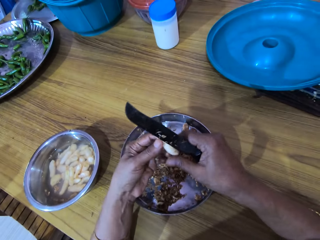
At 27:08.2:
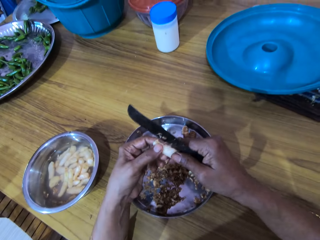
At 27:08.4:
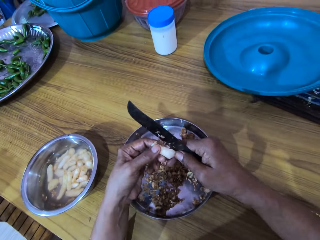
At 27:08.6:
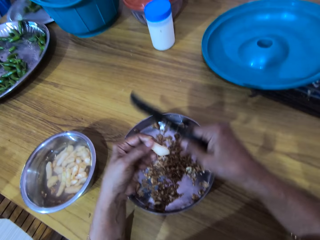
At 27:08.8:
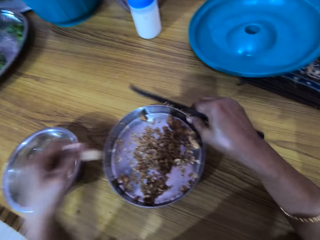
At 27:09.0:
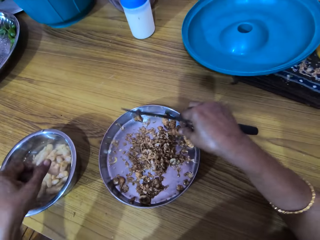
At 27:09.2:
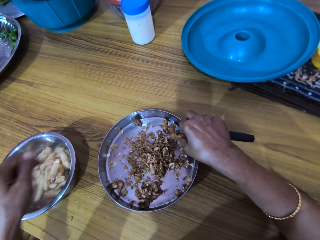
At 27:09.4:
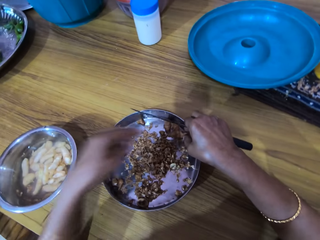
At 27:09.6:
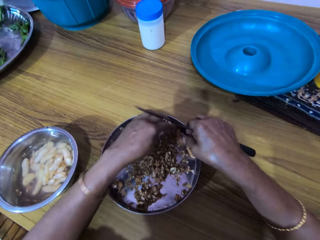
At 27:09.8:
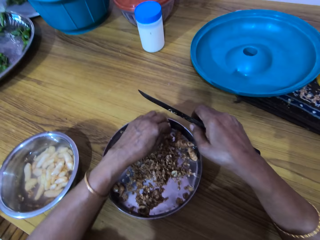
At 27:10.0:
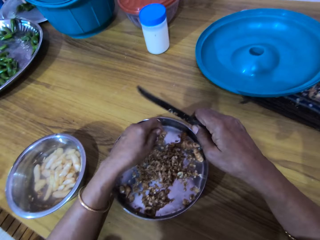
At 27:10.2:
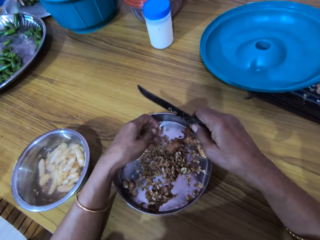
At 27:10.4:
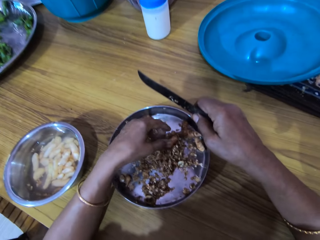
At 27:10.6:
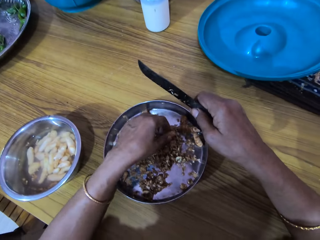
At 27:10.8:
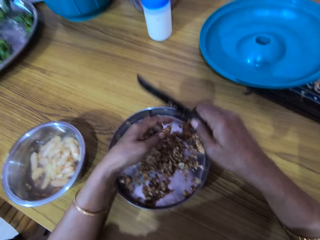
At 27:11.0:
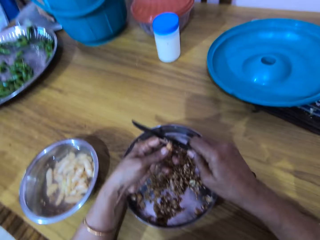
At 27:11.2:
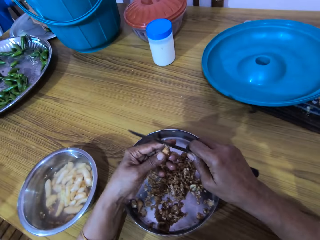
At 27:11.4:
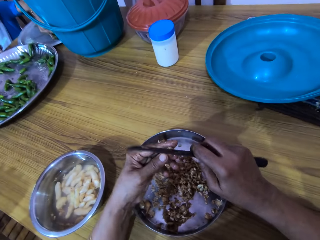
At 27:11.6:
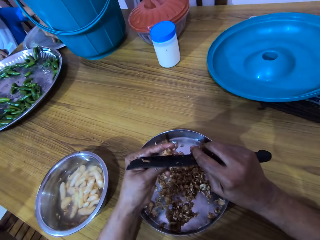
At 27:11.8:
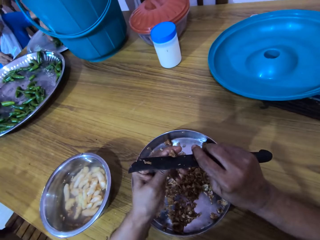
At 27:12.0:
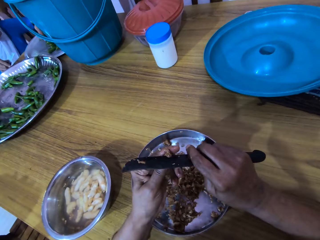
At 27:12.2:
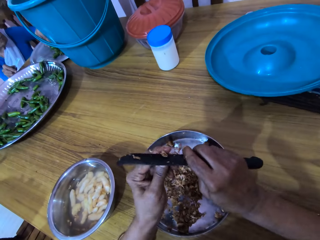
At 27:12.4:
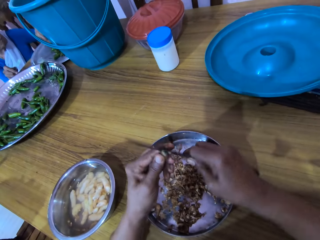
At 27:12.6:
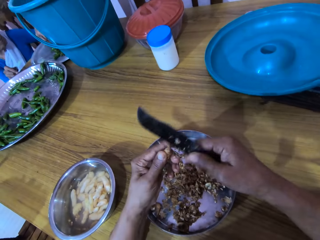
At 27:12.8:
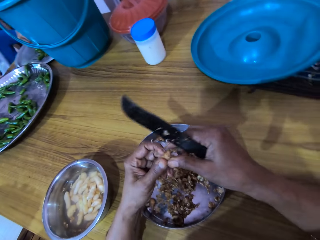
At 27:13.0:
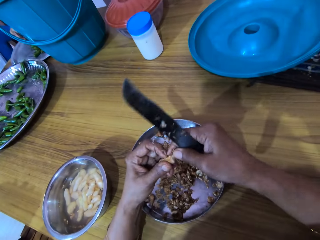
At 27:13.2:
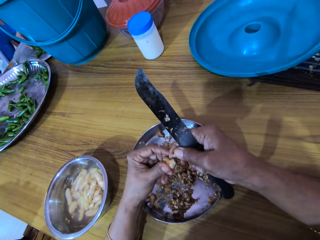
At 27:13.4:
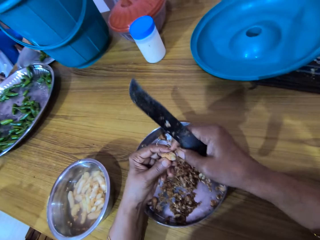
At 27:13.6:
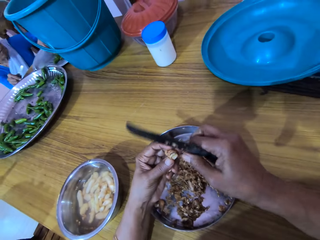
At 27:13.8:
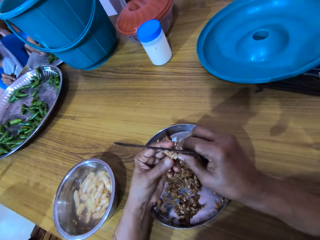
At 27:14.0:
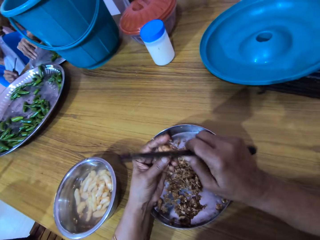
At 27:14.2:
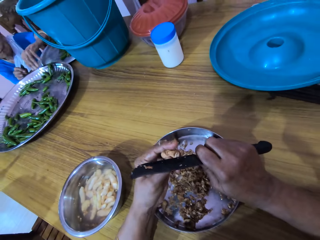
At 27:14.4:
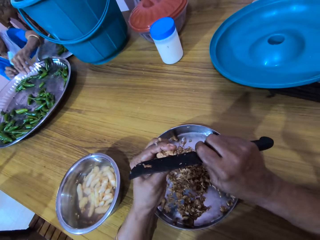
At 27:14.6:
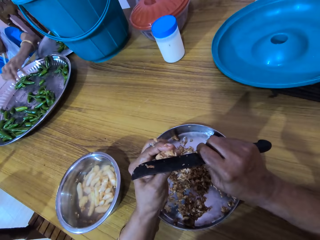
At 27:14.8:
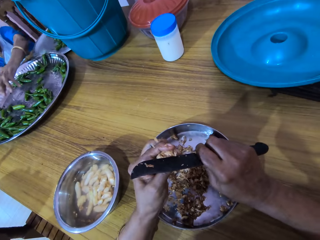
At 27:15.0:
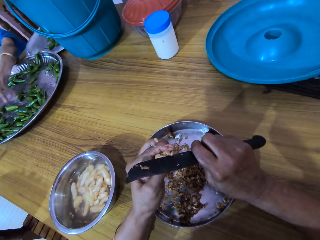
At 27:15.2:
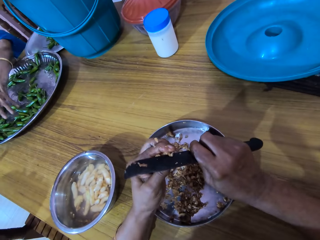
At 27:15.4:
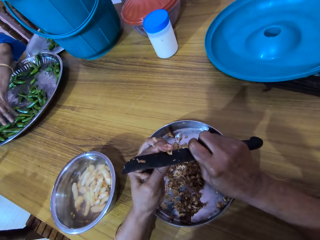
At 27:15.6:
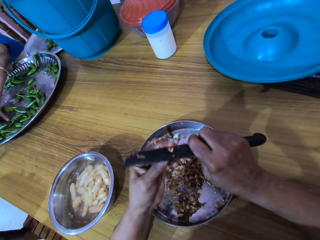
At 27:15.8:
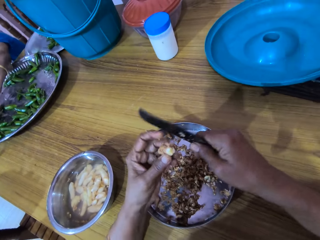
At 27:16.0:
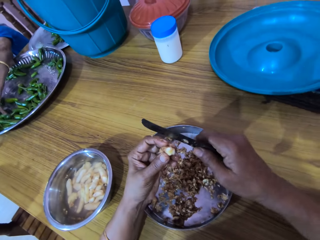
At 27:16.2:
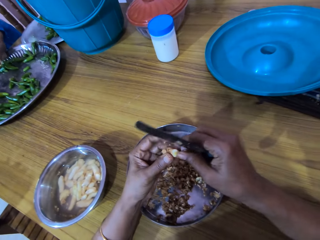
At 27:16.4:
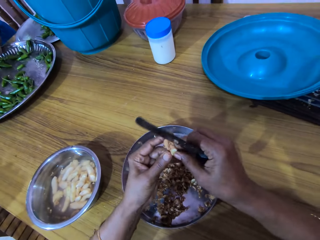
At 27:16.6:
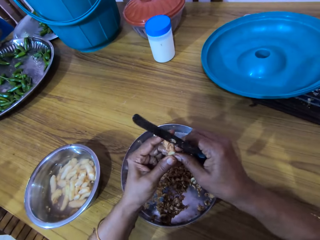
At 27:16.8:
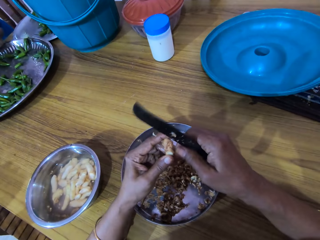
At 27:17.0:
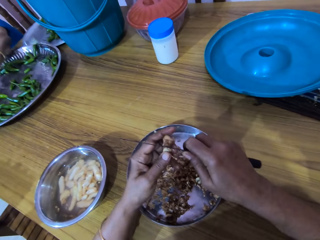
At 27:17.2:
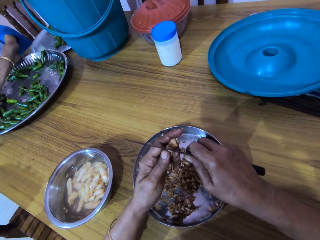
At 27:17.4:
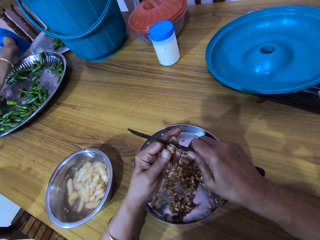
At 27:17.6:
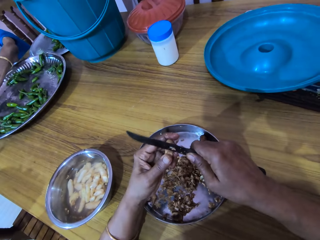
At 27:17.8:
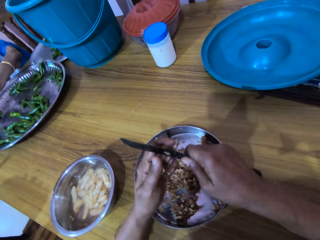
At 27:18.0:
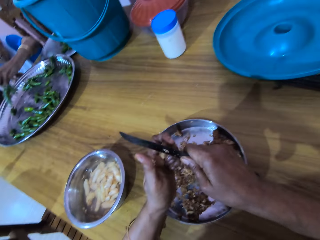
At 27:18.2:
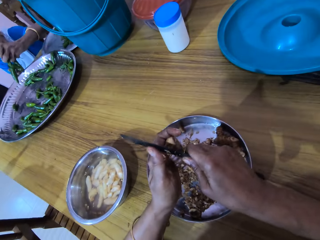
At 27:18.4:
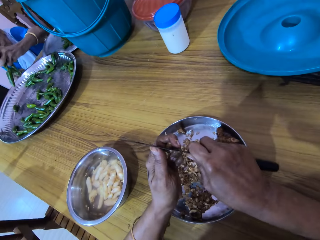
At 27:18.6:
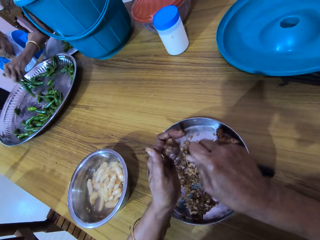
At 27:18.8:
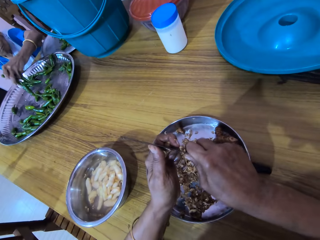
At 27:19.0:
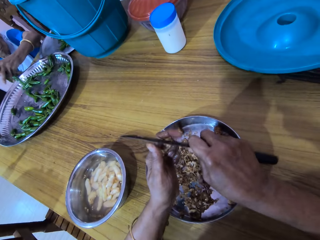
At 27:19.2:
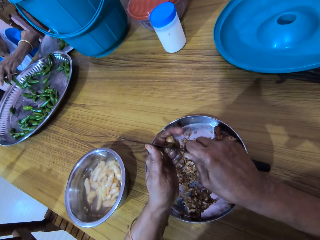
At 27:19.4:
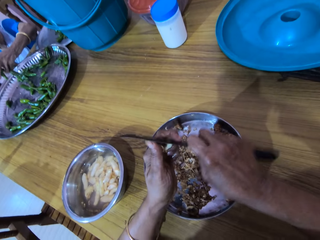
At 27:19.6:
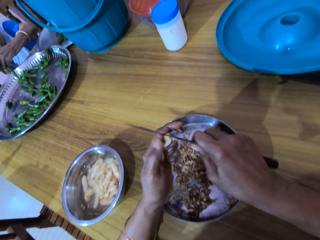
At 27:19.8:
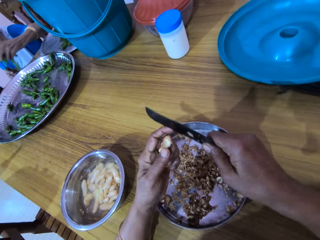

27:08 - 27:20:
The camera wearer drops the ginger in the bowl on the table with her left hand. She touches the ginger in the plate on the table with her left hand. She picks the ginger from the plate on the table with her left hand. The woman moves chili peppers on the tray on the table with her left hand. The camera wearer peels the ginger in her left hand with the knife in her right hand. She peels the ginger in her left hand with her right hand. She peels the ginger in her left hand with the knife in her right hand. The woman picks green peppers from the tray on the table with her left hand. The camera wearer peels the ginger in her left hand with the knife in her right hand. The woman drops the green peppers in her left hand in the tray on the table.

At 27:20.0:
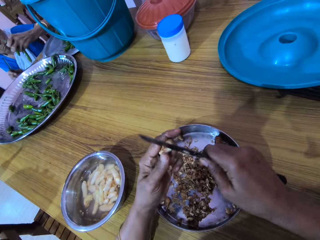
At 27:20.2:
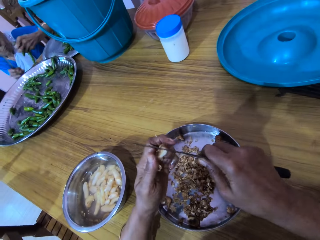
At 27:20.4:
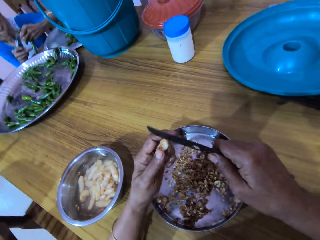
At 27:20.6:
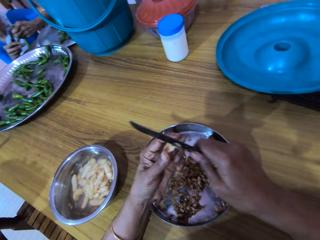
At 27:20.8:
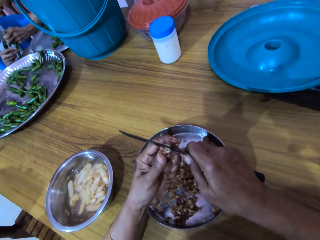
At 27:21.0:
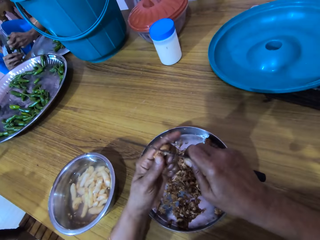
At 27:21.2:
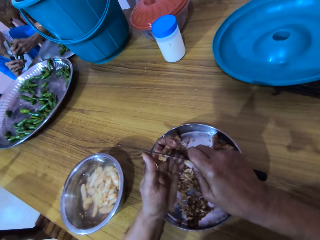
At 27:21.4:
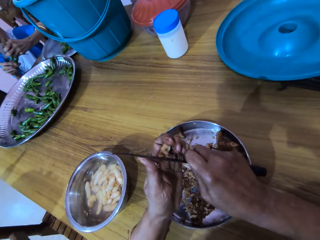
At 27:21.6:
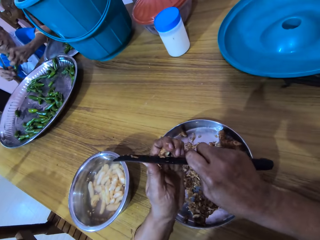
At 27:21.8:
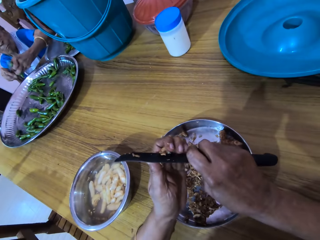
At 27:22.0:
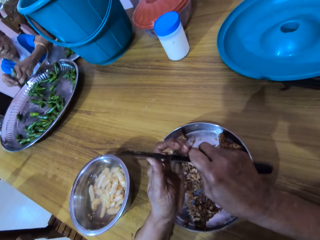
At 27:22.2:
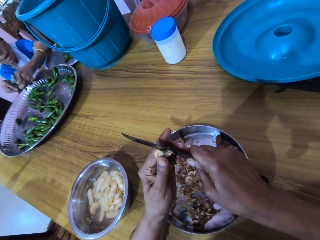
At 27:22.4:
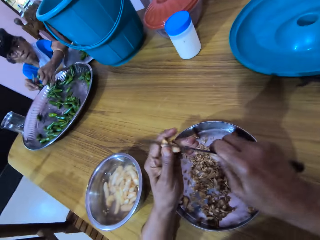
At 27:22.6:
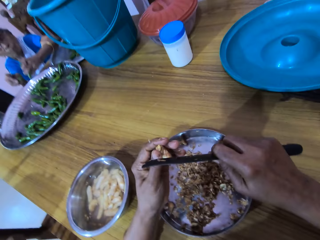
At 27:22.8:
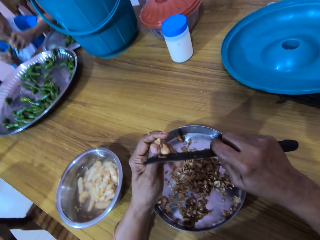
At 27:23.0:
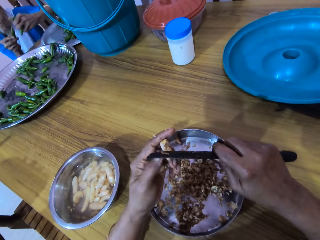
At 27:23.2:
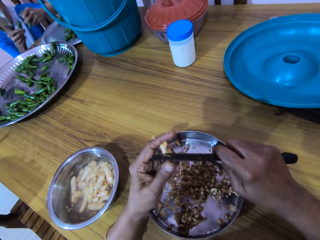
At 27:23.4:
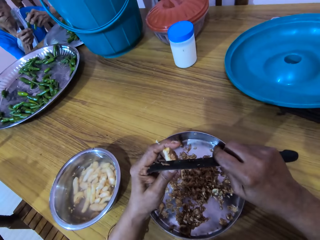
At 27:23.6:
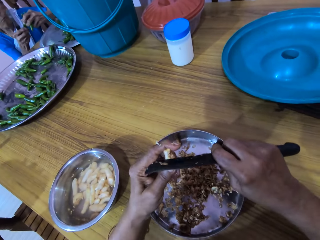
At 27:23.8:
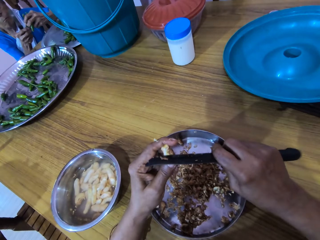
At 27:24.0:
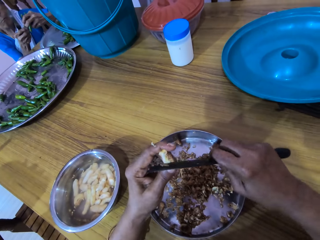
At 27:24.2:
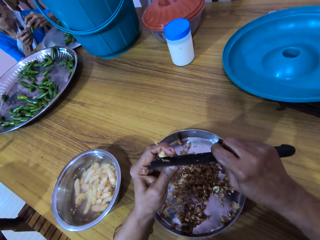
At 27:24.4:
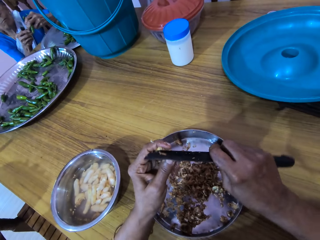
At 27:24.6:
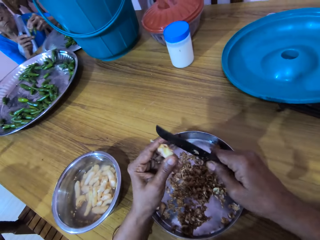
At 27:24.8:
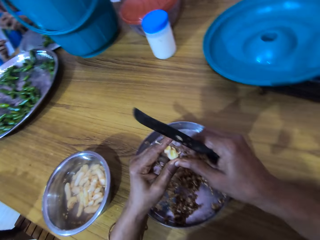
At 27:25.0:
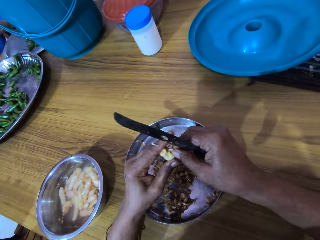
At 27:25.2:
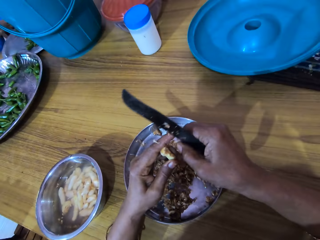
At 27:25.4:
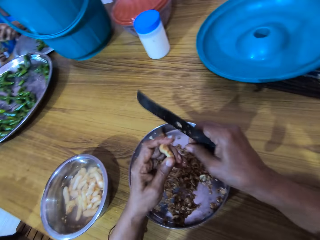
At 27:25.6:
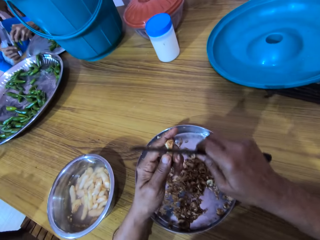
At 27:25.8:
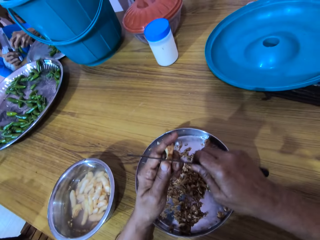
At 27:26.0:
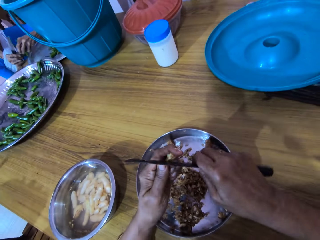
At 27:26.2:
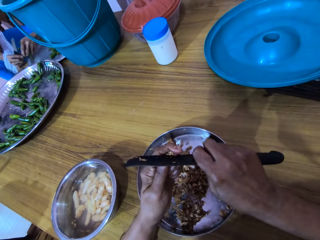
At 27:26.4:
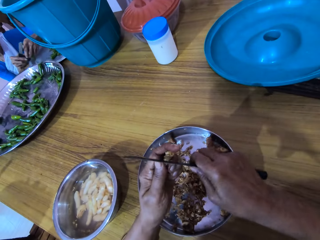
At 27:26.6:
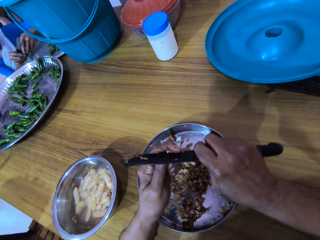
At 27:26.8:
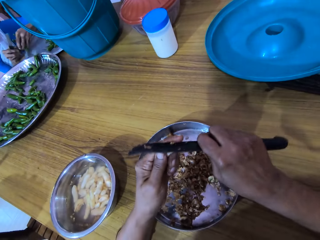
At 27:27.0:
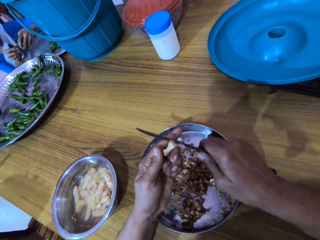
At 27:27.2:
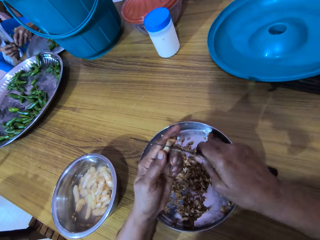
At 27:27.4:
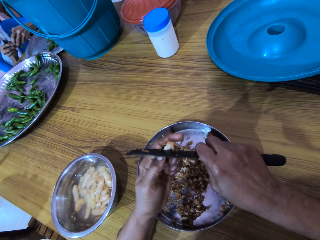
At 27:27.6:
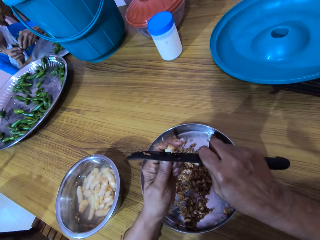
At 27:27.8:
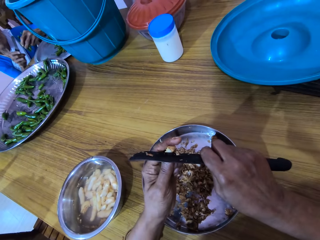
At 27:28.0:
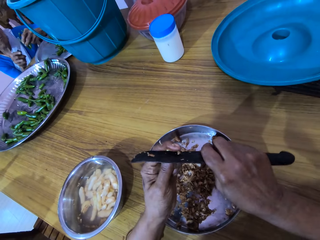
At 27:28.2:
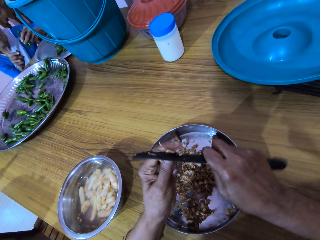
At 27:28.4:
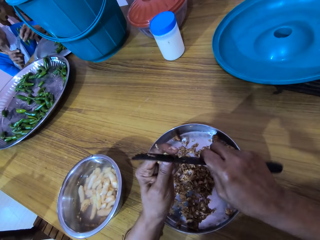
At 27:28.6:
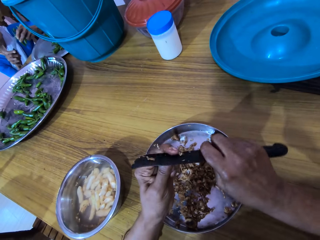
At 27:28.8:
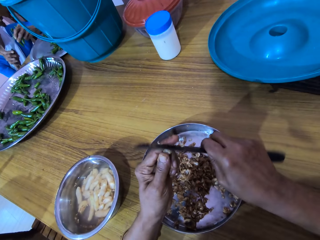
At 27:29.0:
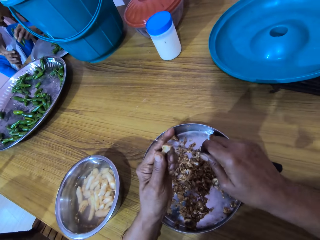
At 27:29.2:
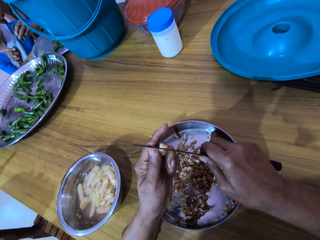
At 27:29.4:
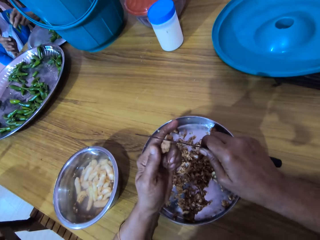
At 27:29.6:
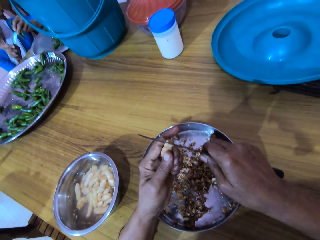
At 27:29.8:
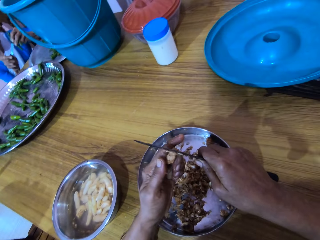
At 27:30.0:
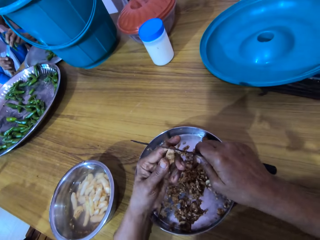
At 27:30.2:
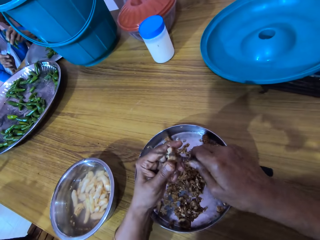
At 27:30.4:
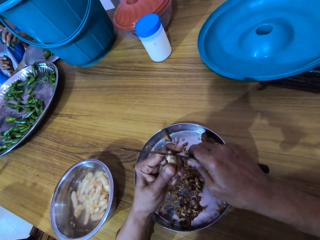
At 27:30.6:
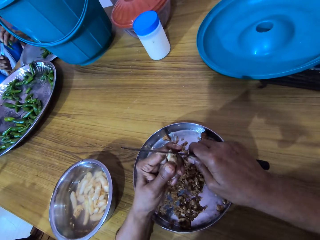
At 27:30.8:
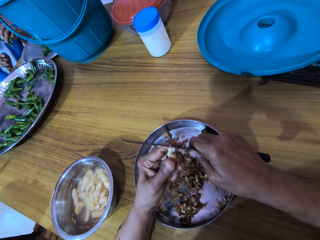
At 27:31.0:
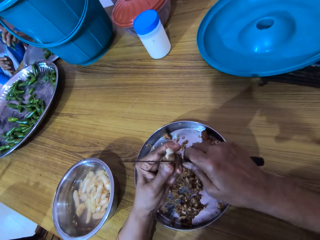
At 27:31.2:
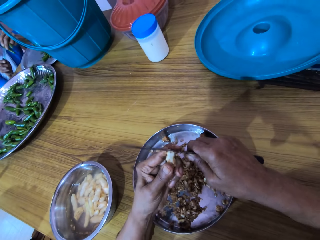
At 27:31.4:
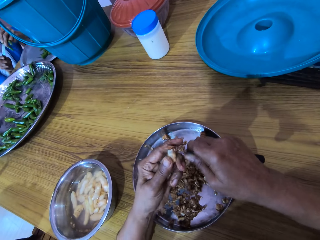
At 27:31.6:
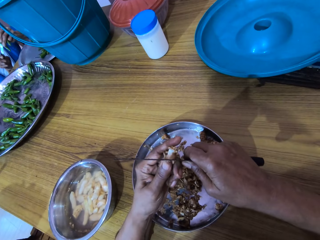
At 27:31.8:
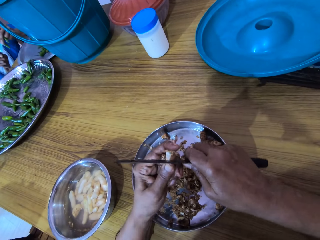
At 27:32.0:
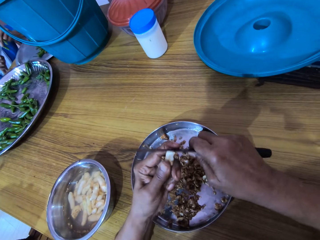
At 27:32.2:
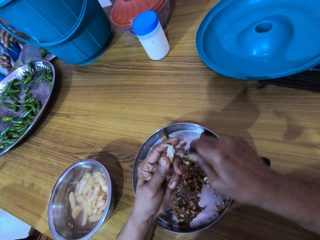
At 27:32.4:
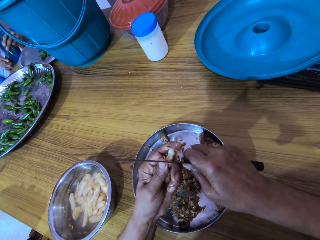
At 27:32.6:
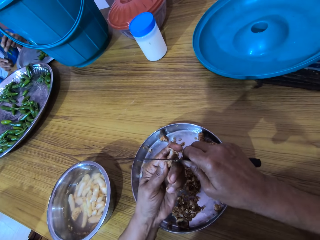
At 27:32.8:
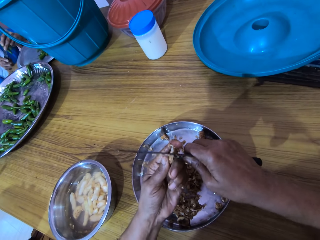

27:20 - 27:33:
The woman passes the green pepper in her left hand to her right hand. The camera wearer converses with the woman. The woman drops the green pepper in her left hand in the tray on the table. The woman passes the green pepper in her right hand to her left hand. The woman cuts the green pepper in her left hand with the knife in her right hand.
